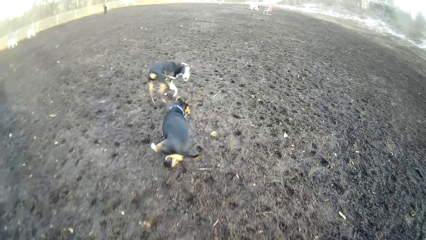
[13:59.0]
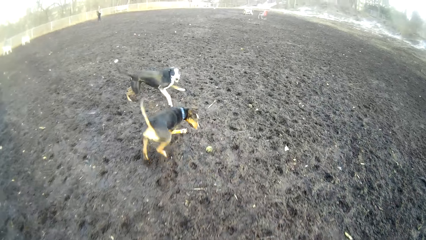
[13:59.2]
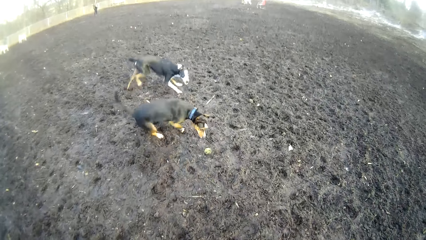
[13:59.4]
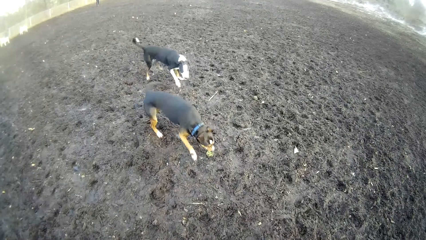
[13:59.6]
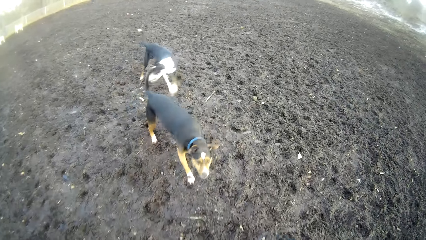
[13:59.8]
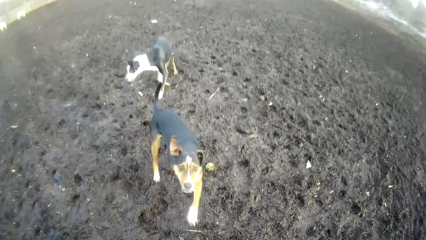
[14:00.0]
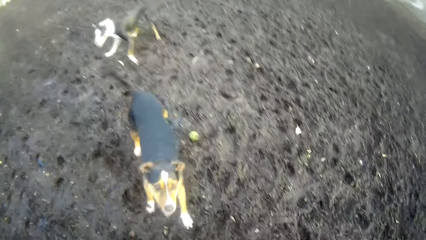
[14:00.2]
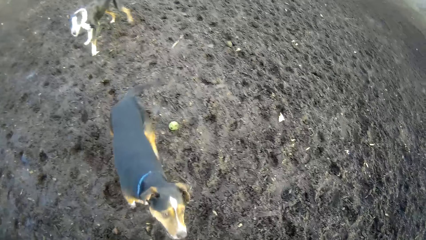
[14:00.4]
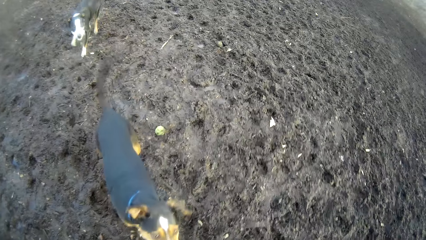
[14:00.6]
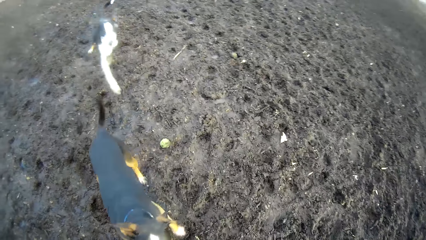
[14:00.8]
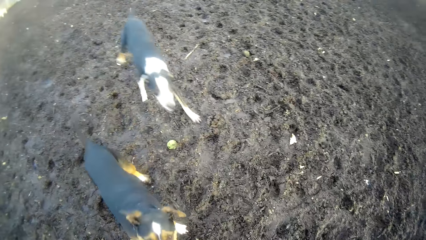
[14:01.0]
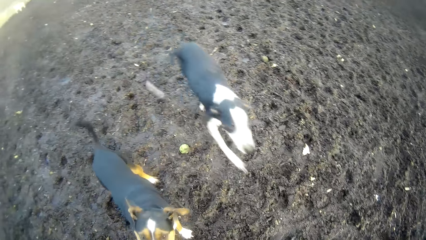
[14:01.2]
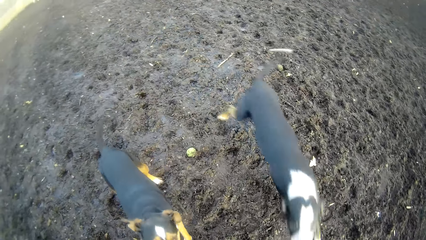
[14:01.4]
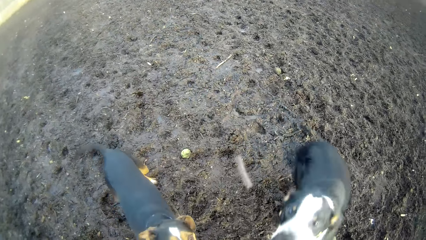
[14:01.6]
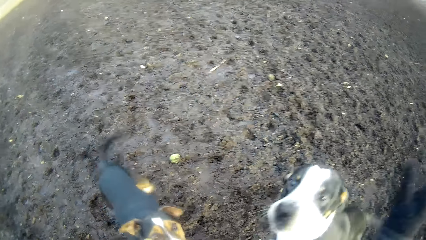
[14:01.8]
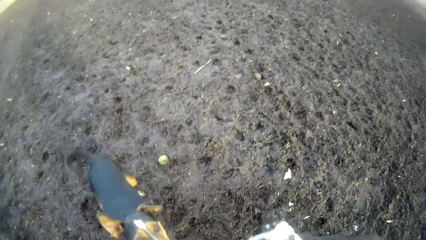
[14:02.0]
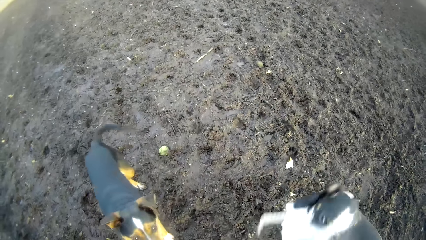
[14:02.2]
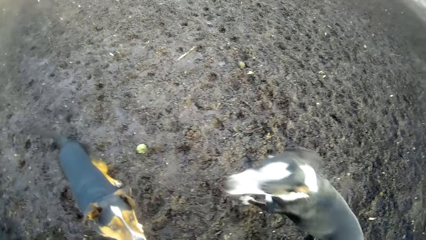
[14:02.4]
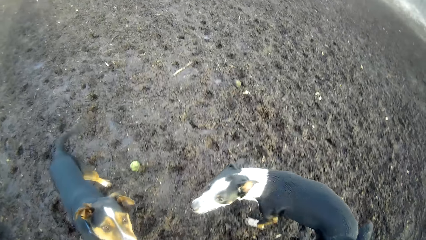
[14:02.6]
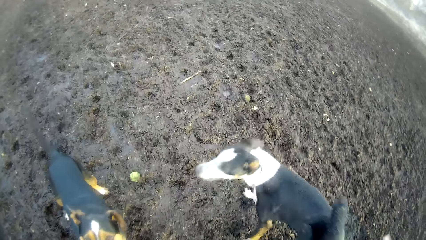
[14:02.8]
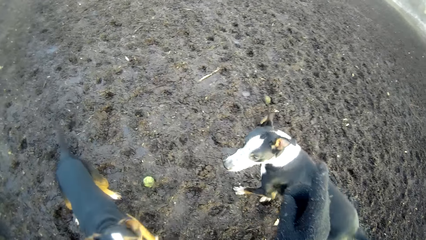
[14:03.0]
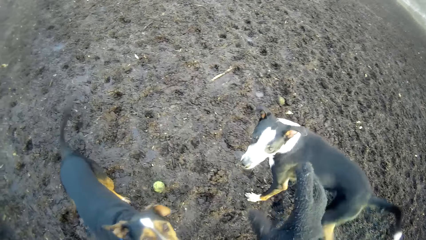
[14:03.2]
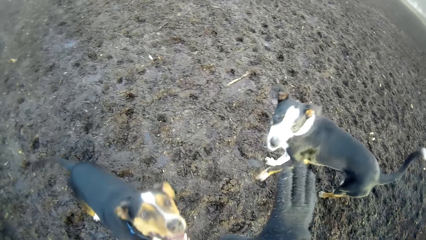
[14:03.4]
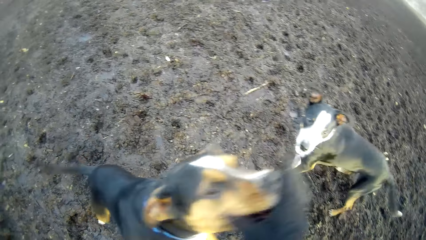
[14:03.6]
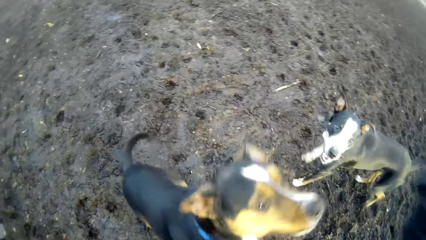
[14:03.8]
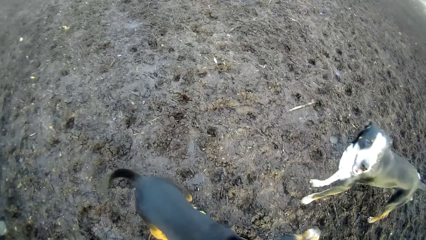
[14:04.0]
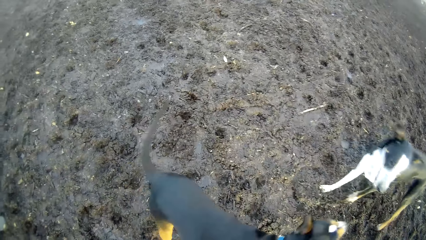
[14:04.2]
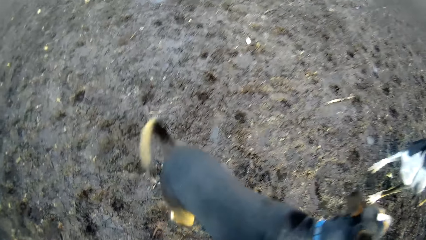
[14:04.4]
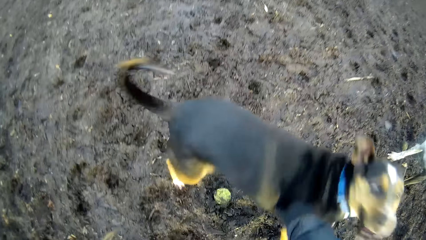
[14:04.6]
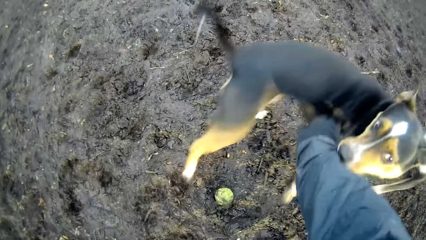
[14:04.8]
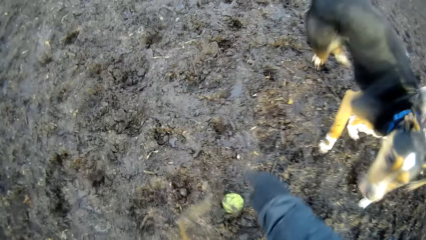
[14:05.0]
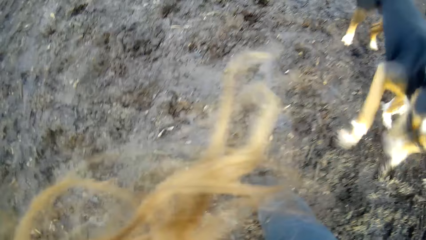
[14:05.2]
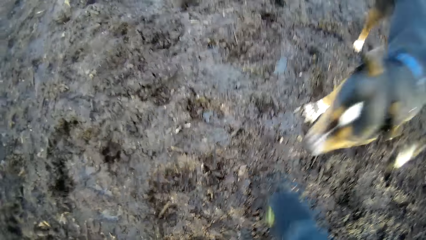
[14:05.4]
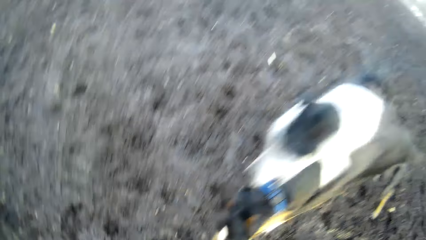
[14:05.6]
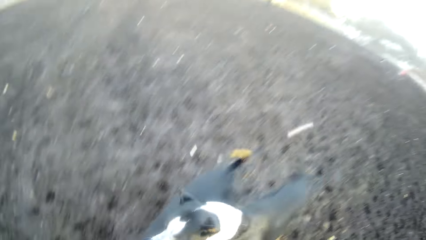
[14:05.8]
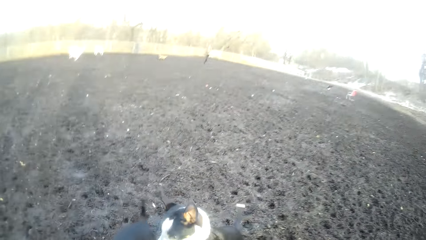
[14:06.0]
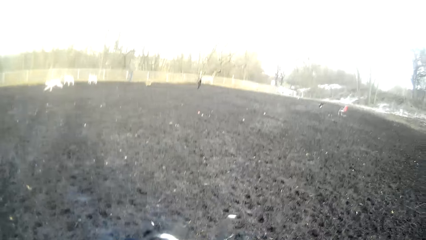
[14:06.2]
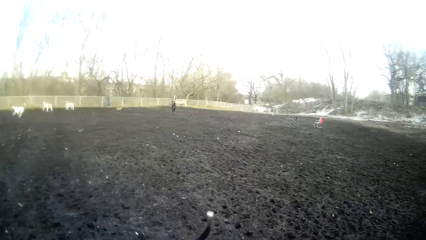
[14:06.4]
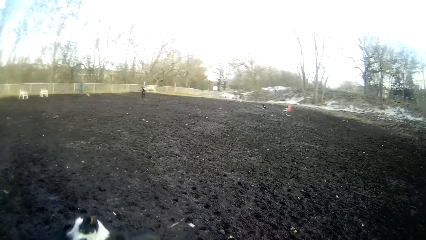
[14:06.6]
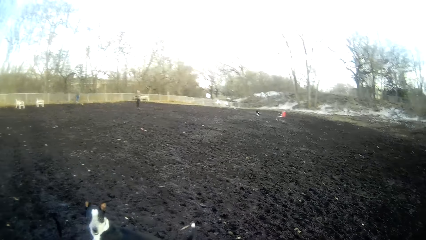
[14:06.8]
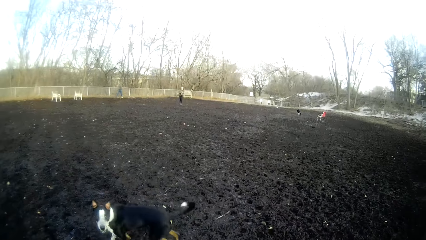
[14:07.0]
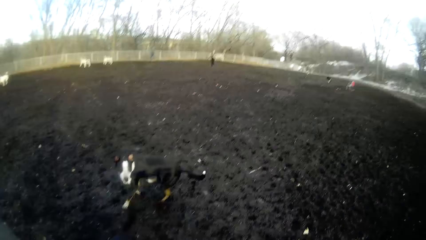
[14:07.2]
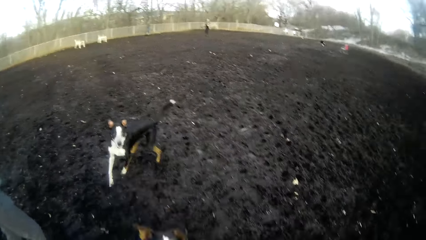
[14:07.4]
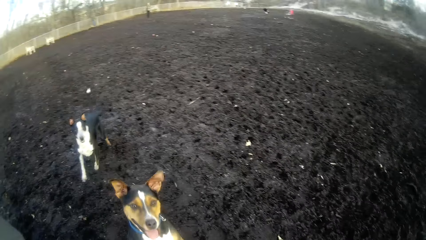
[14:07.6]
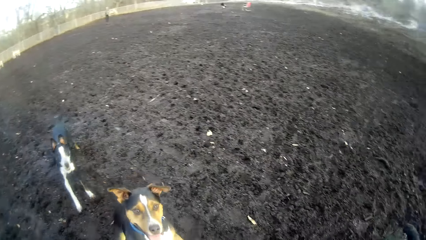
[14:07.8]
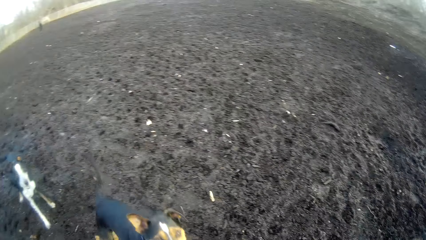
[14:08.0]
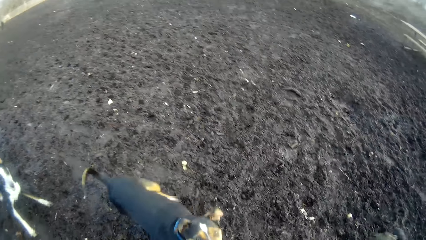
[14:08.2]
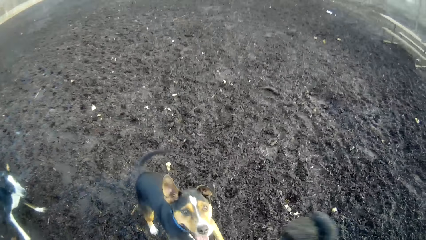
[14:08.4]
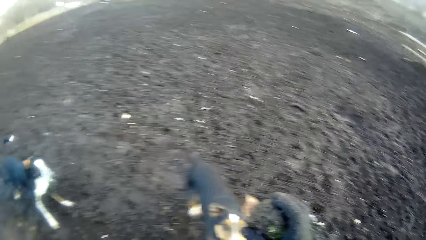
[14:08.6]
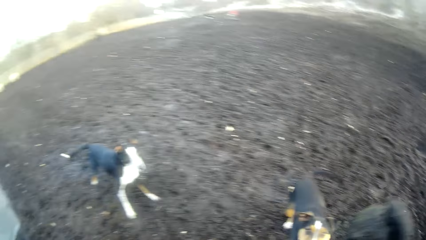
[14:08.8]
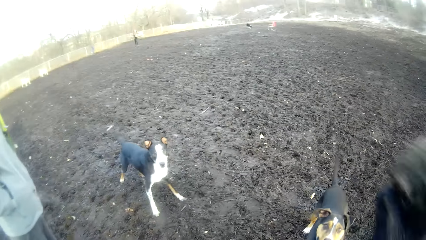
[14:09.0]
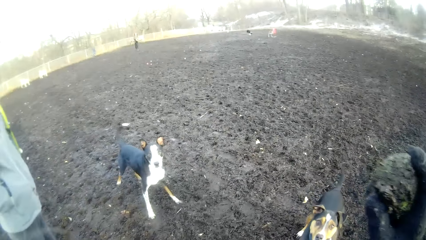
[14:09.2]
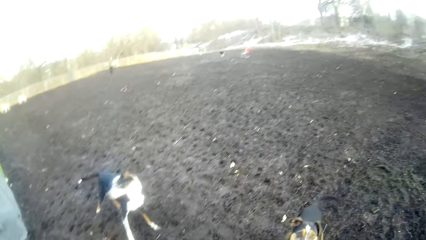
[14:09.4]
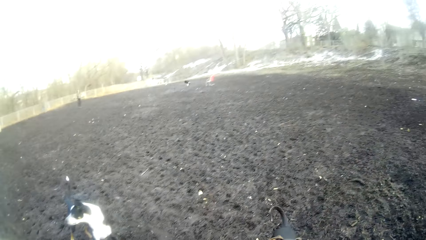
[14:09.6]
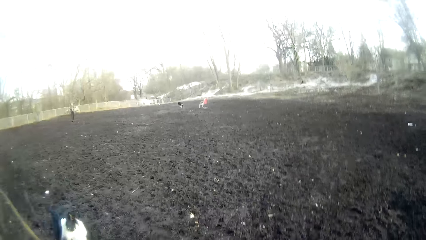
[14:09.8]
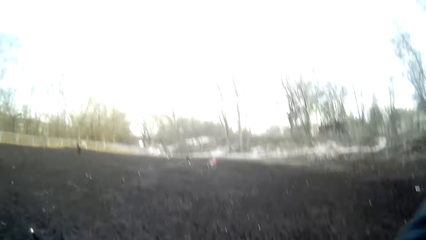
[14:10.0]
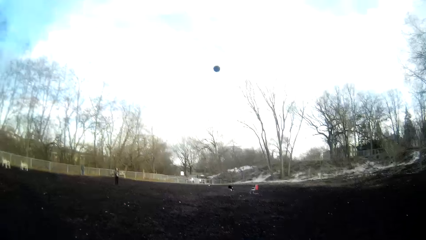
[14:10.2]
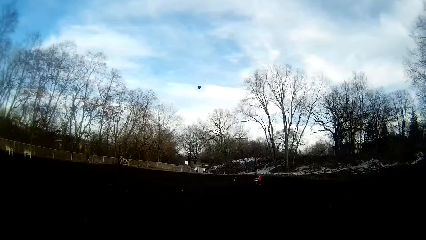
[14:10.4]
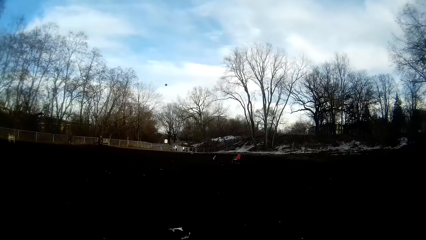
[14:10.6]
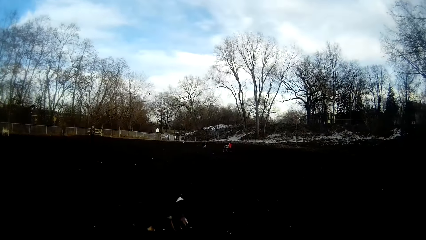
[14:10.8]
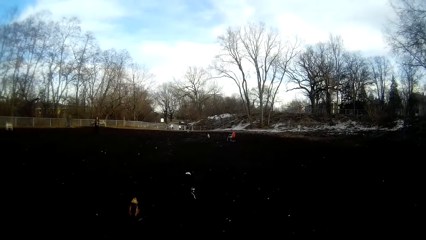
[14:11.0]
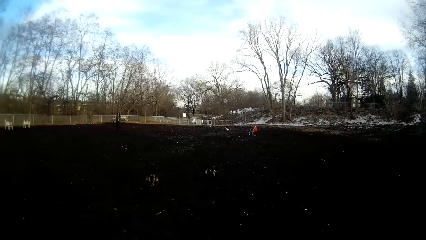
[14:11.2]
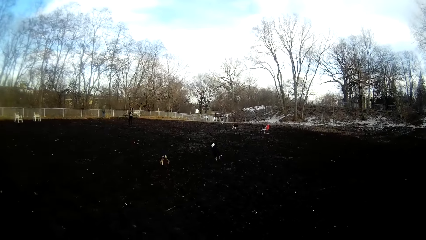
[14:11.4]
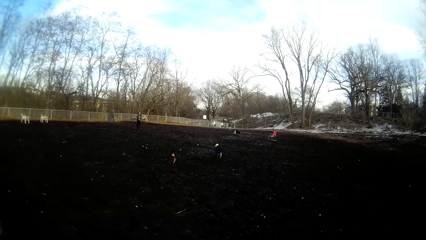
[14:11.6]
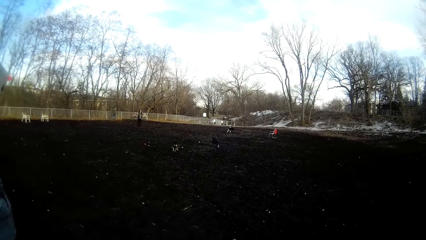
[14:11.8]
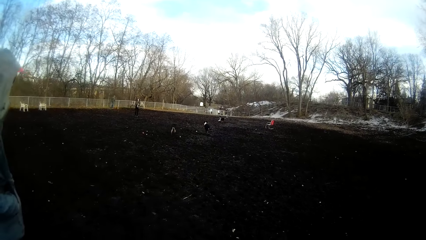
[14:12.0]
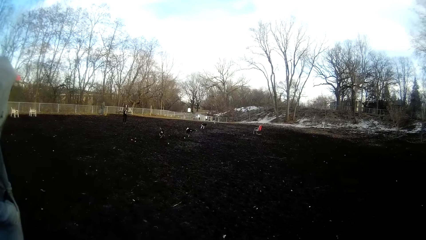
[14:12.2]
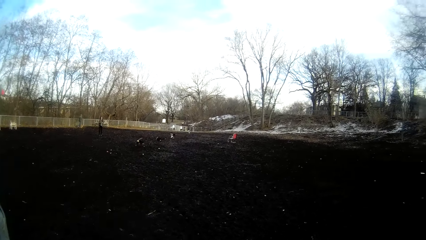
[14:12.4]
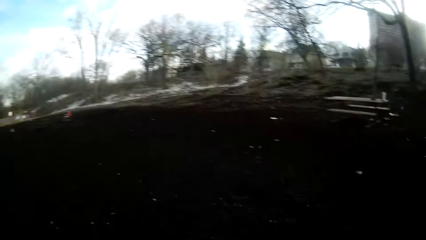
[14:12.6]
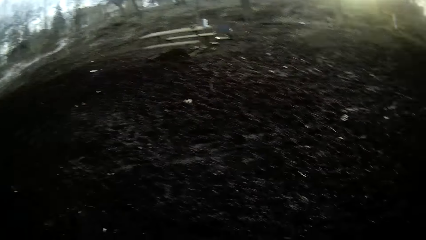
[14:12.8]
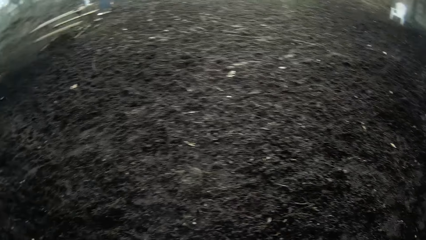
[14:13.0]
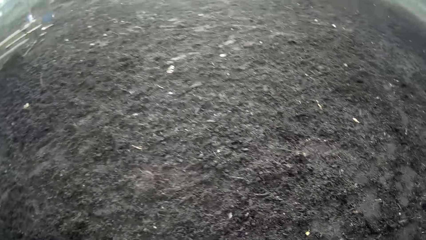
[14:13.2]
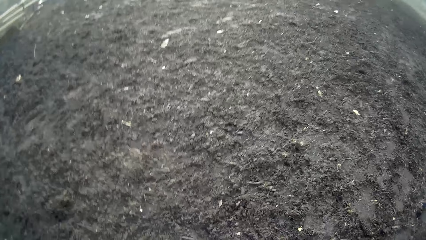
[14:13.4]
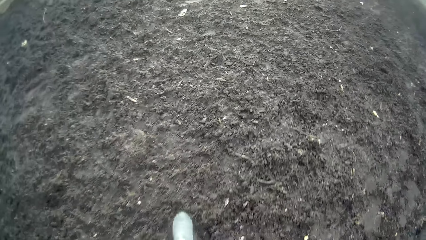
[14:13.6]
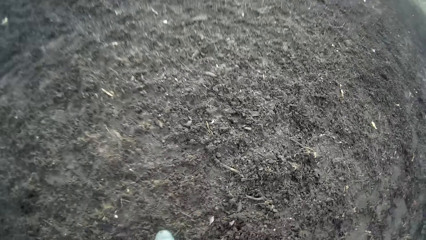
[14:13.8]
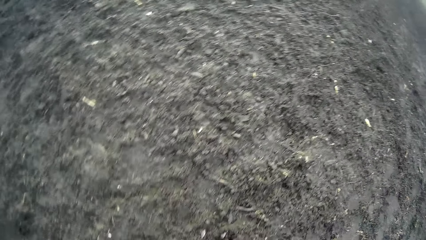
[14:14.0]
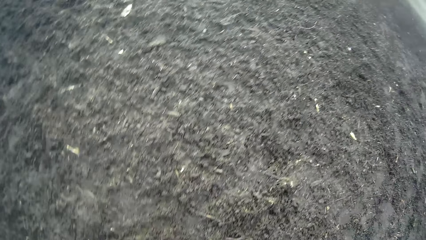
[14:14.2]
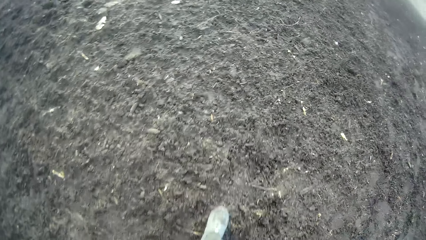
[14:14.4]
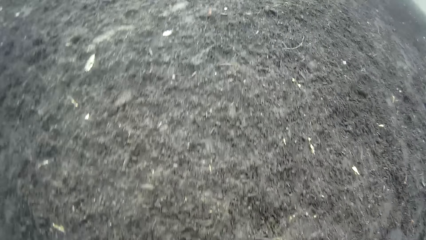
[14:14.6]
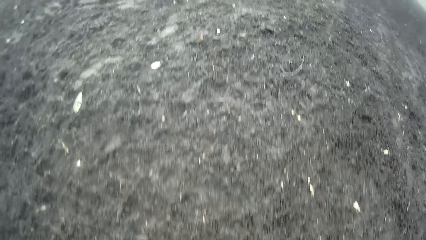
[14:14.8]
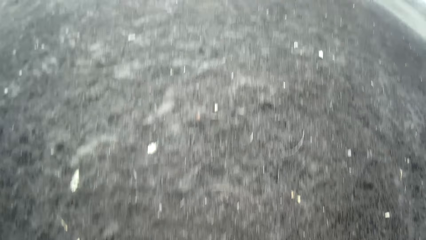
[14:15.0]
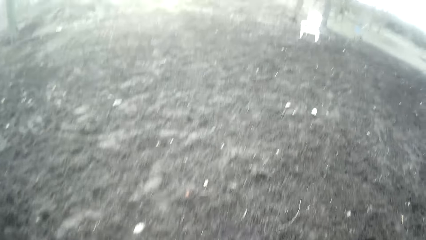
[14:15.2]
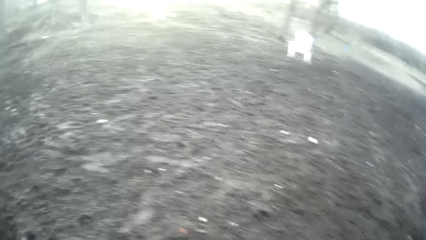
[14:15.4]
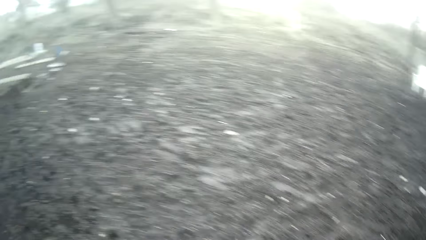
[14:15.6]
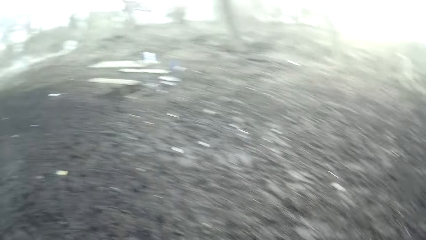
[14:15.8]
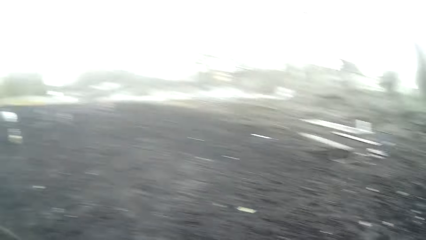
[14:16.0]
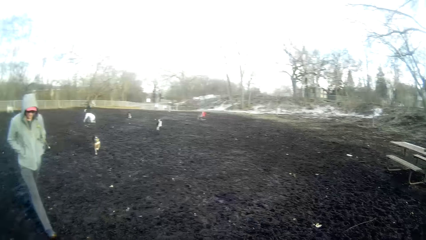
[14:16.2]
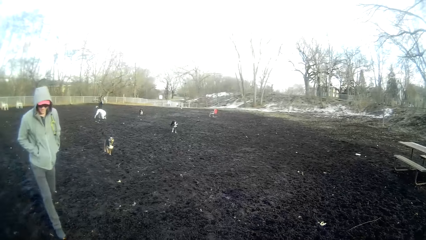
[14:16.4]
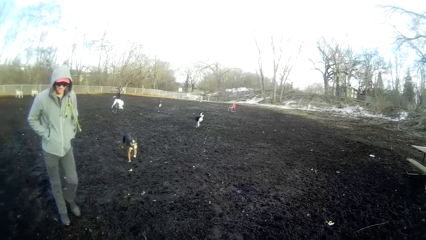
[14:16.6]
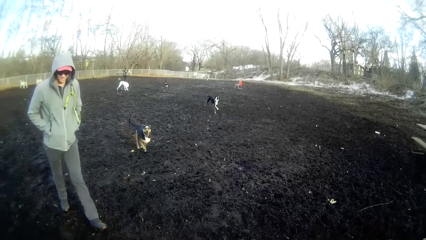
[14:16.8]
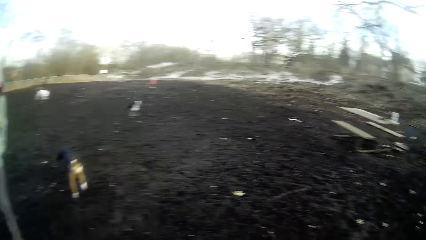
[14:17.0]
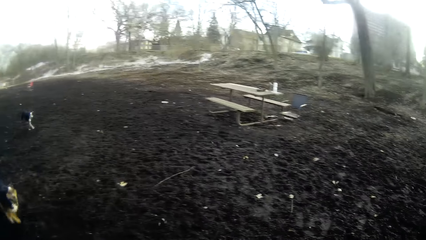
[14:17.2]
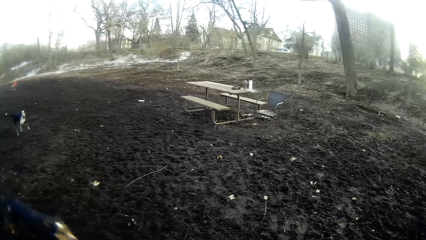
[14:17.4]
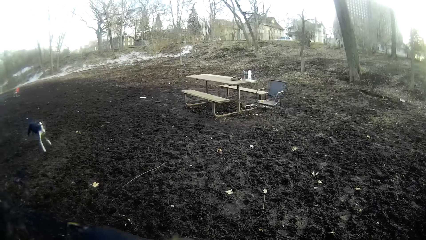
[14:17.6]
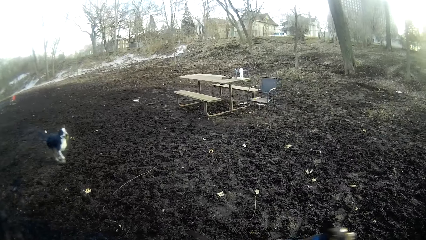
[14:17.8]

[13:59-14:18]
The camera wearer points towards the field with his right hand. He looks at the dogs. He plays with the dog. He looks around. The dog plays around the field. The camera wearer looks at the dogs. He holds a tennis ball with his right hand. He throws the tennis ball on the field with his right hand. He looks at the dogs run after the ball. He walks around the field. He looks around.
